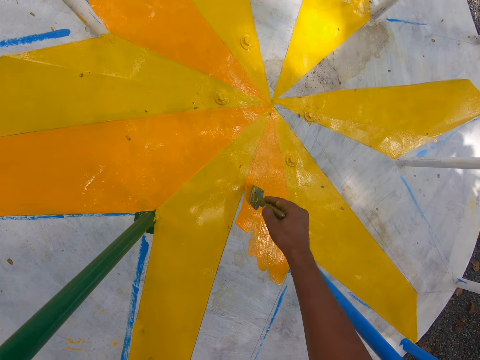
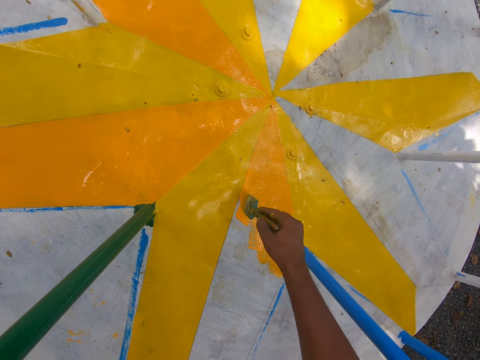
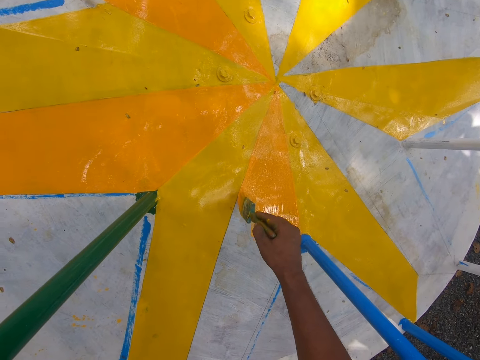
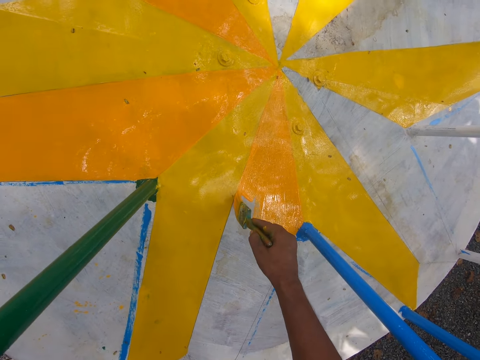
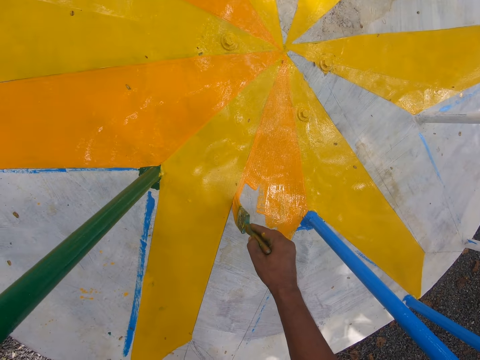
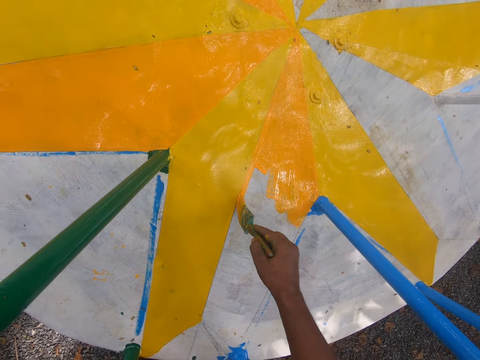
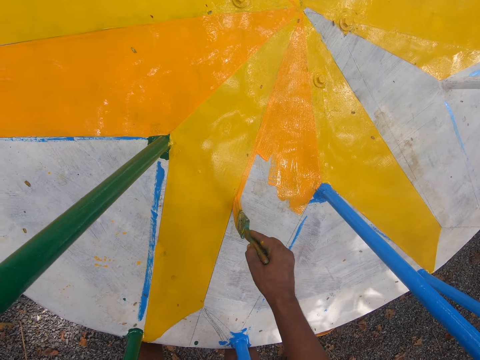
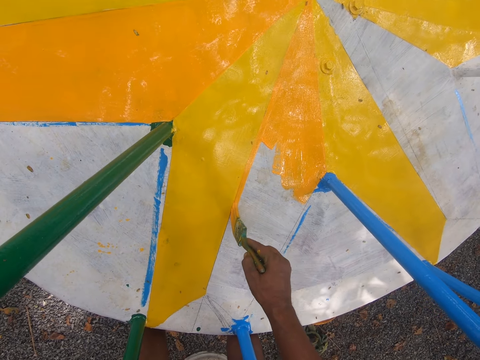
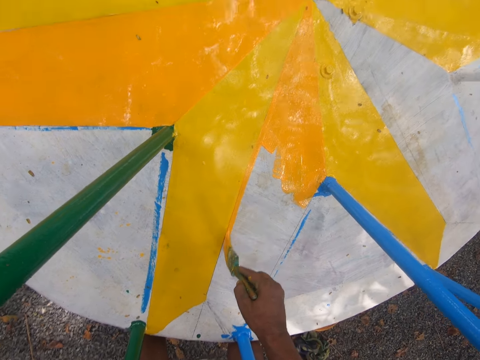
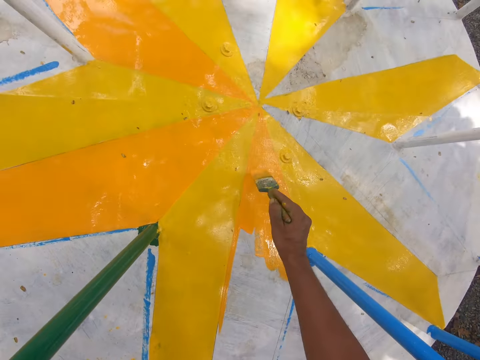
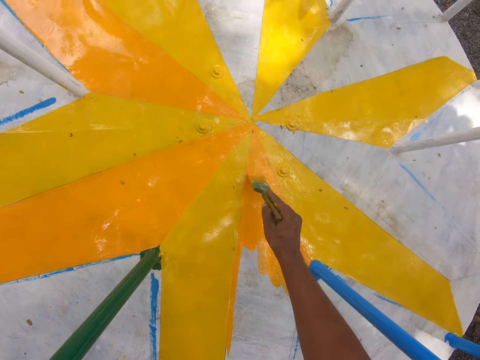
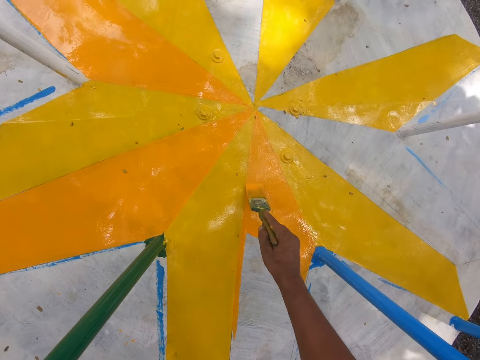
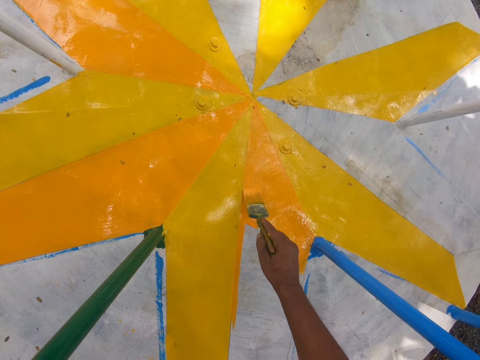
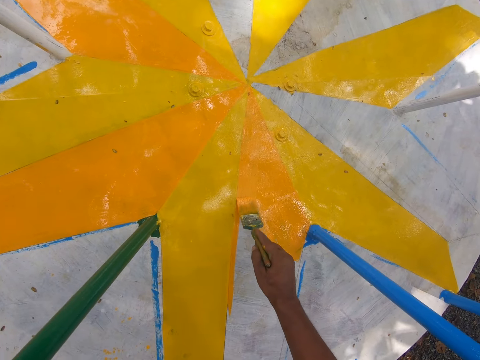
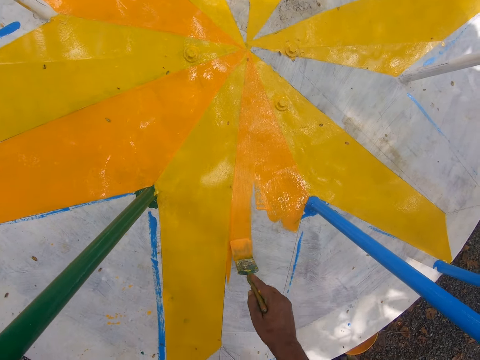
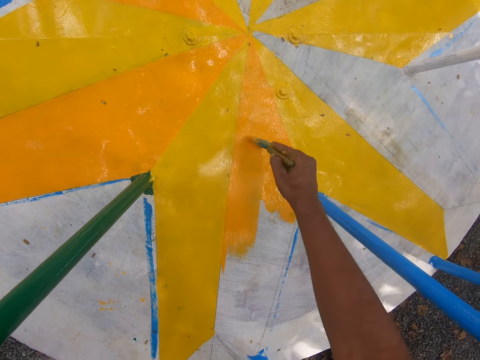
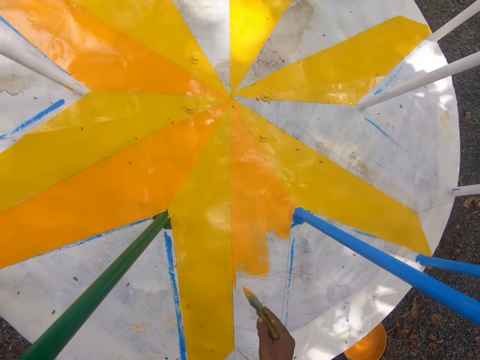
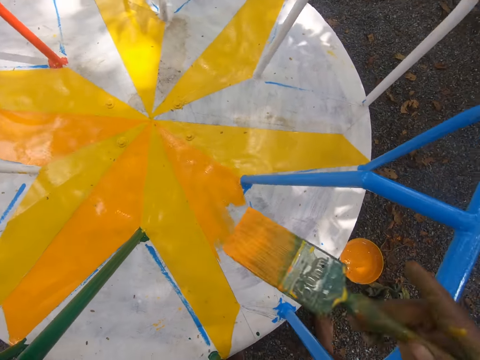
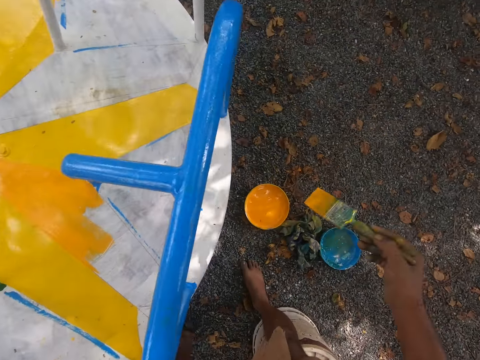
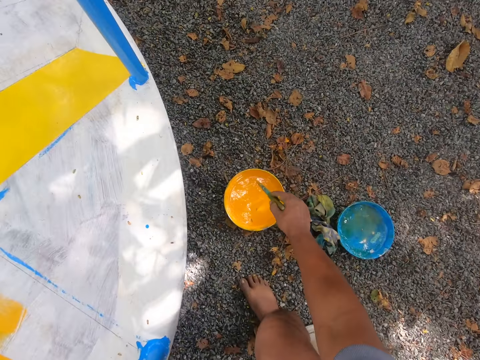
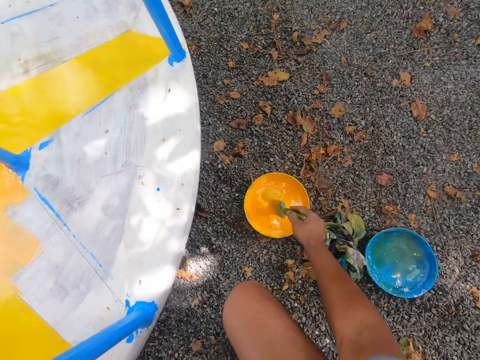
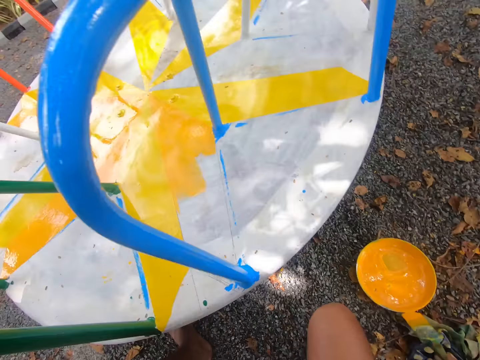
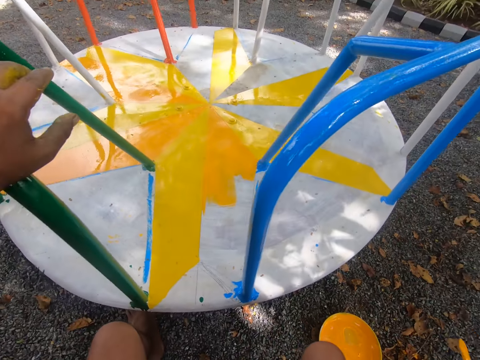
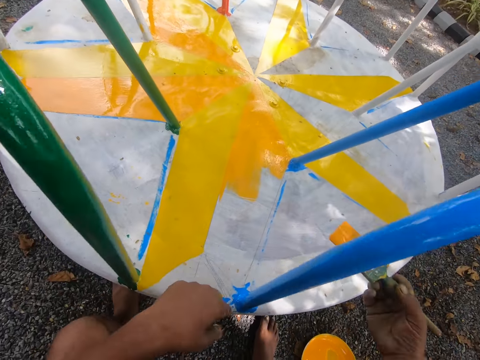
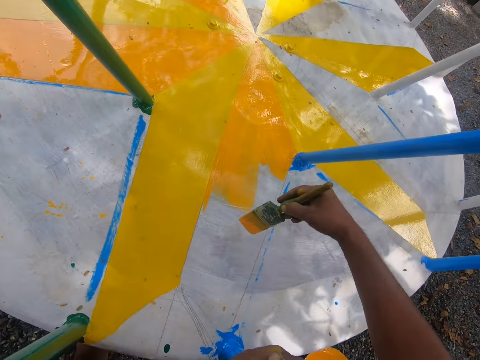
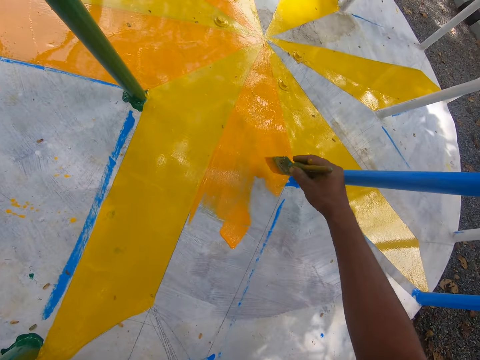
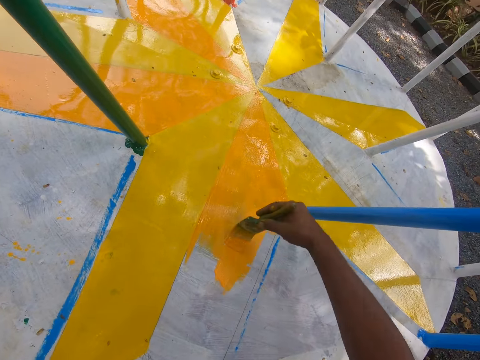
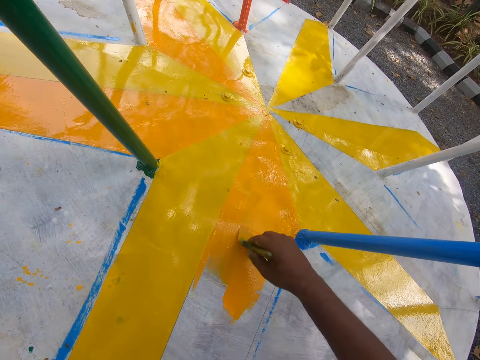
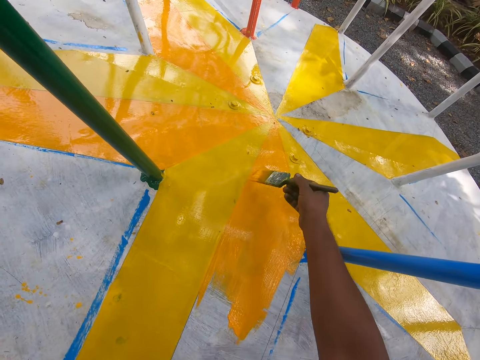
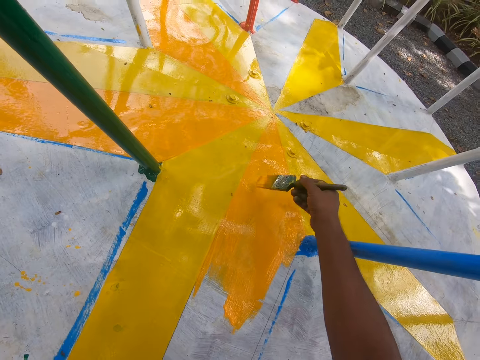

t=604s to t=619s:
The camera wearer paints the roundabout or merry-go-round with a brush. He paints the roundabout with the brush again. He takes paint from the bowl with the paintbrush in his right hand. He dabs the paint on the bowl with the paintbrush in his right hand. He paints the merry-go-round with the paintbrush in his right hand.

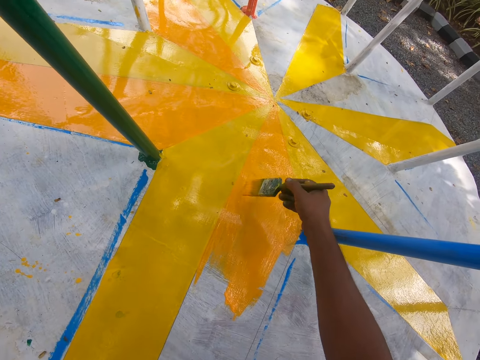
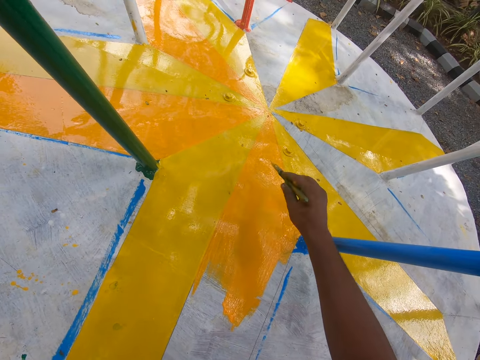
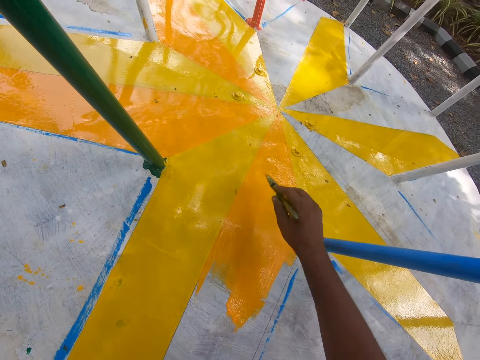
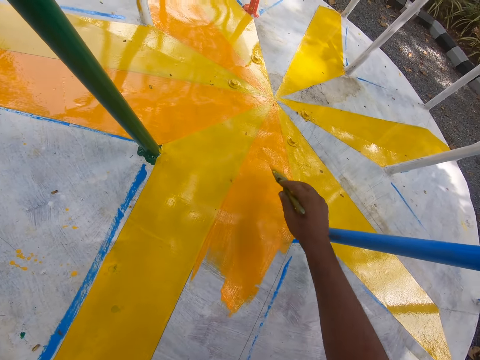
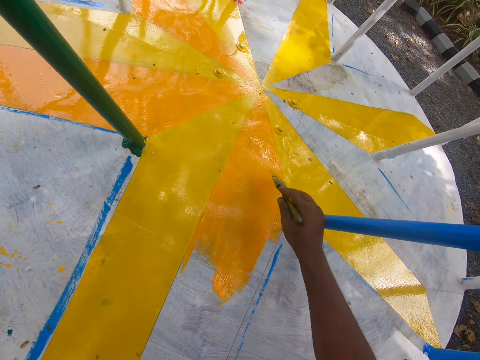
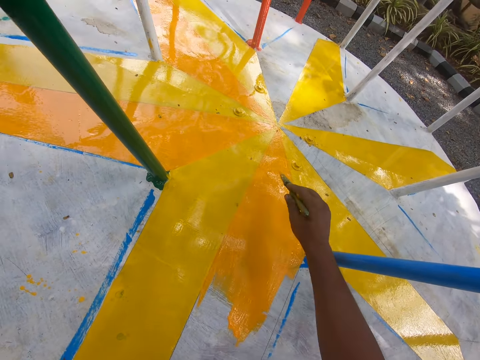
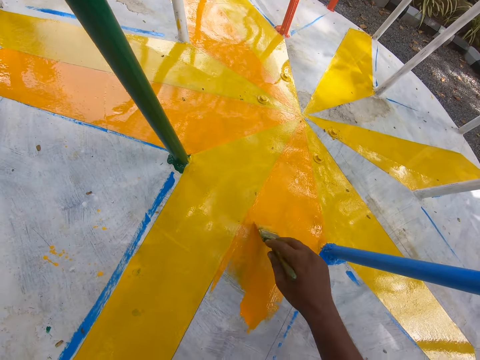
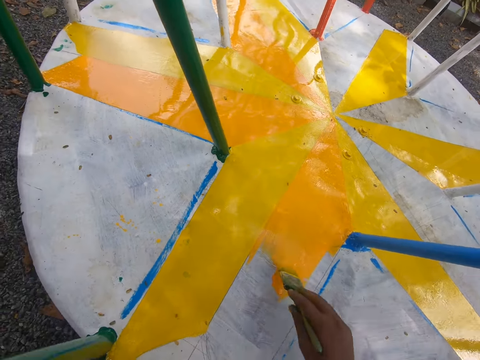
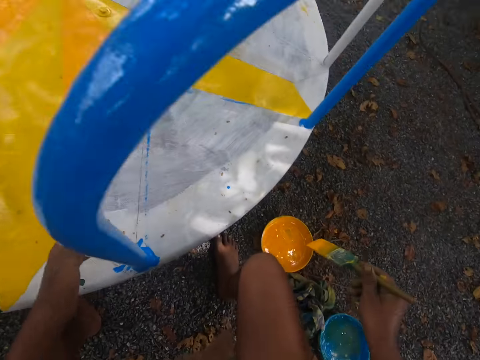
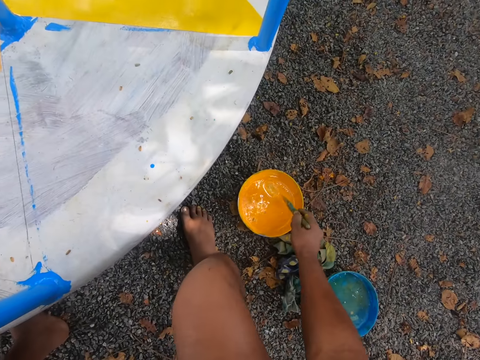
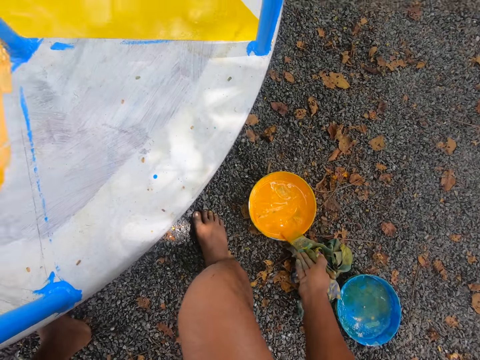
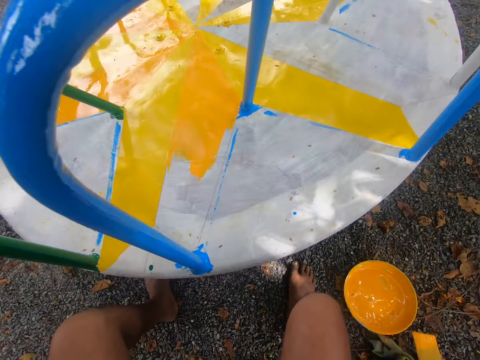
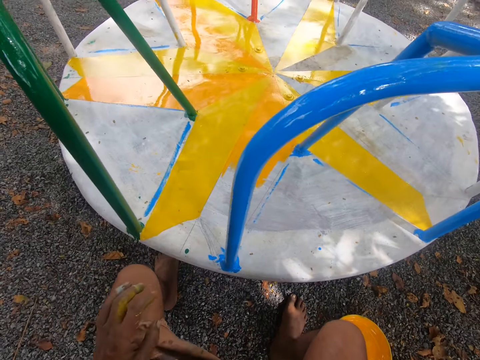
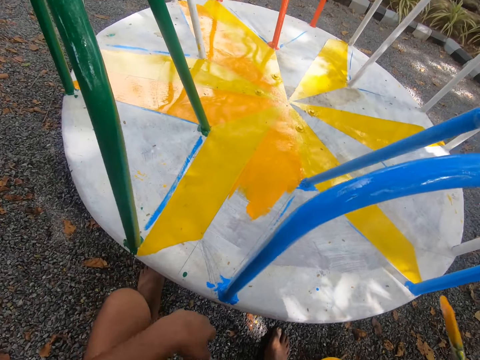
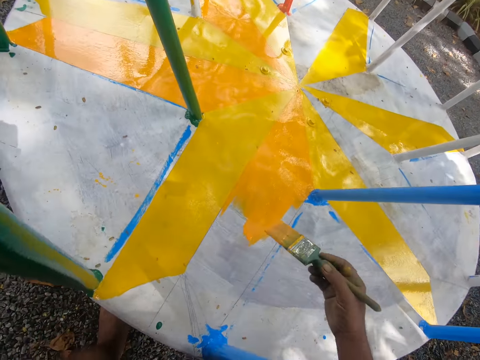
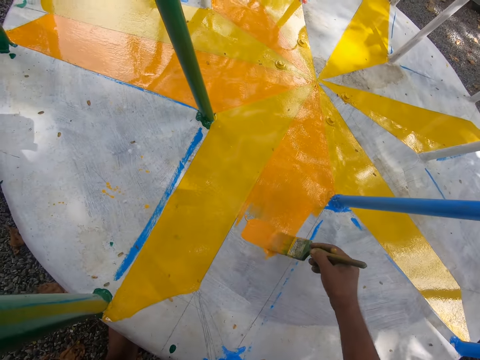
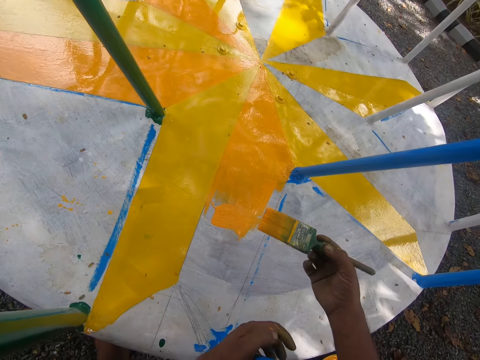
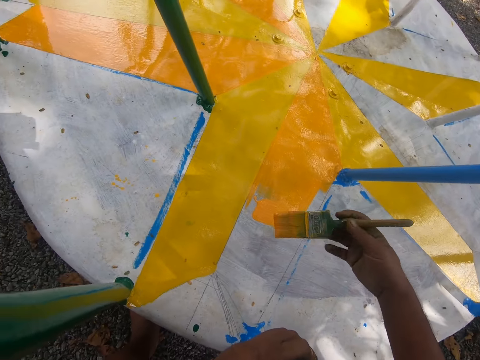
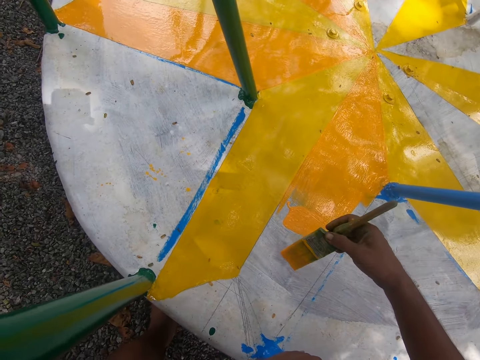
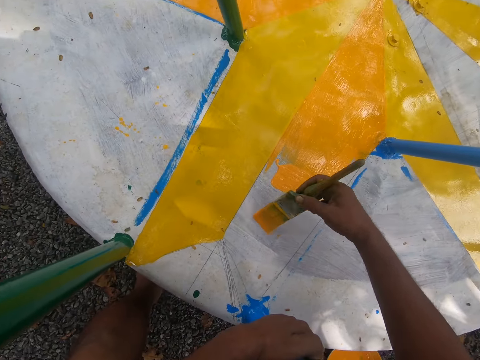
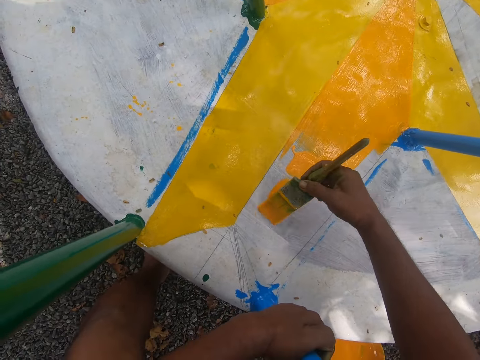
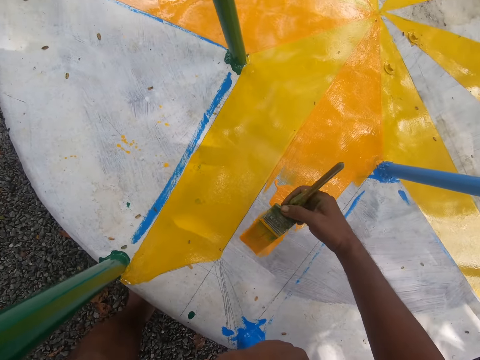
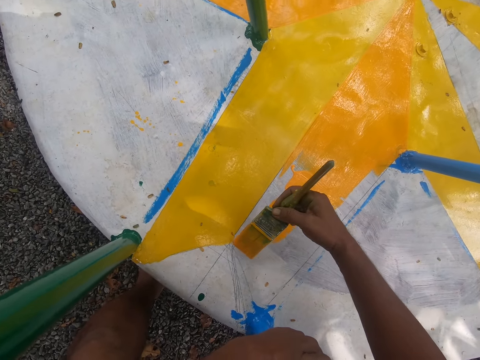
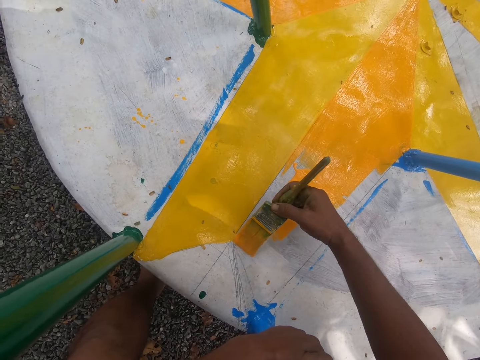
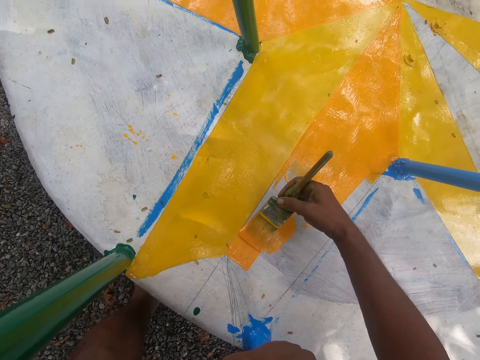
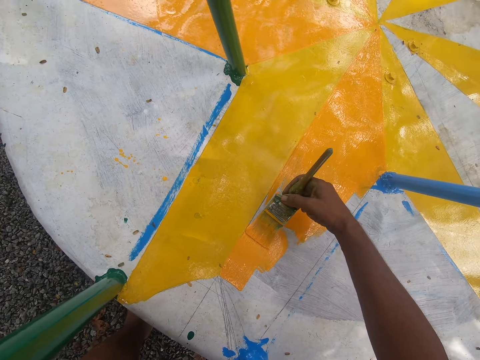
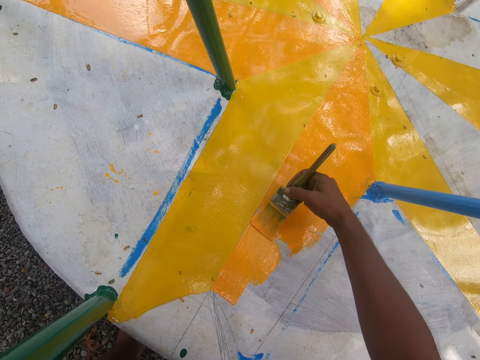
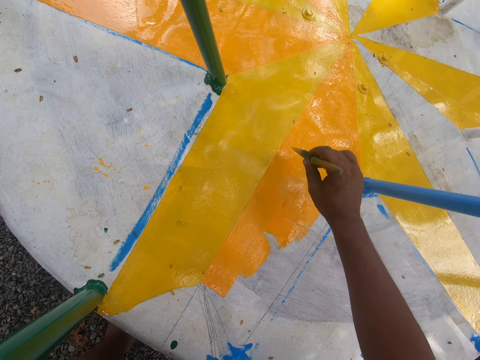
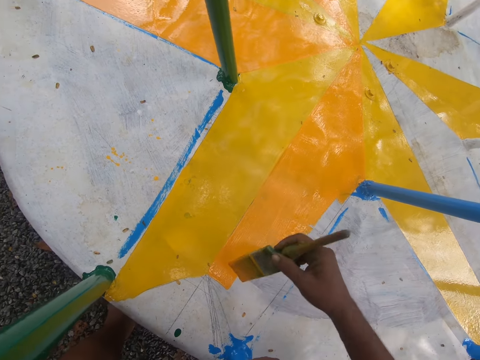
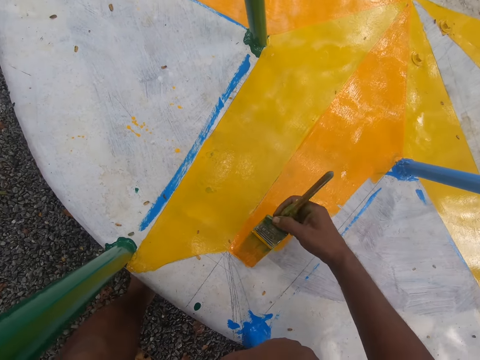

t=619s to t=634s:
The camera wearer paints the roundabout or merry-go-round with a brush. He paints the roundabout with the brush again. He takes paint from the bowl with the paintbrush in his right hand. He dabs the paint on the bowl with the paintbrush in his right hand. He paints the merry-go-round with the paintbrush in his right hand. He paints the merry-go-round with the paintbrush in his right hand again. He paints the roundabout with the brush.
